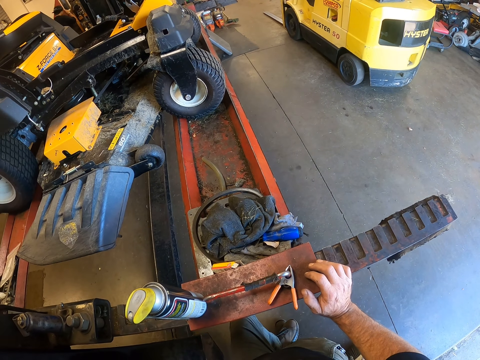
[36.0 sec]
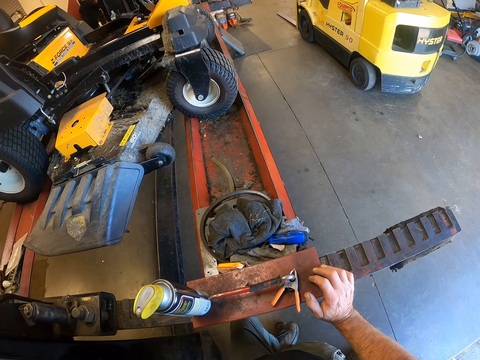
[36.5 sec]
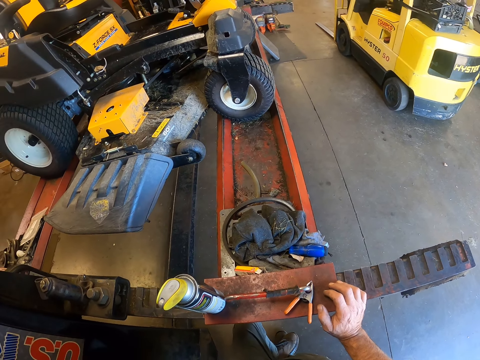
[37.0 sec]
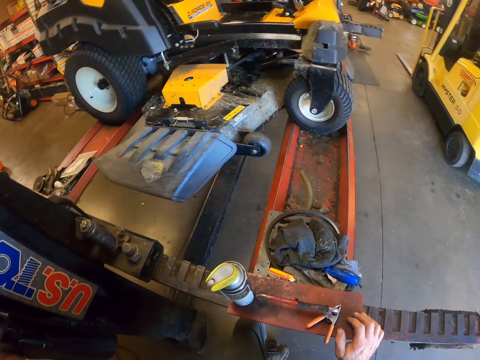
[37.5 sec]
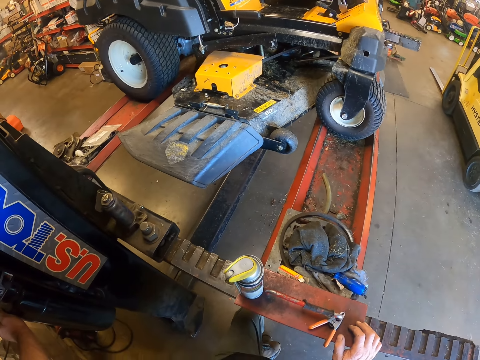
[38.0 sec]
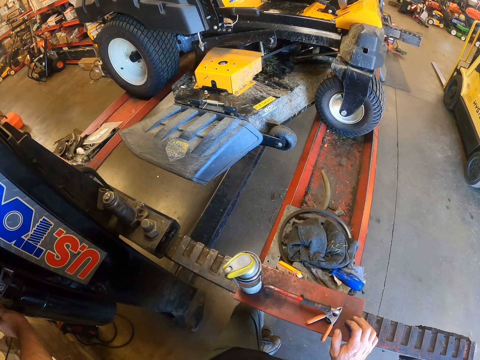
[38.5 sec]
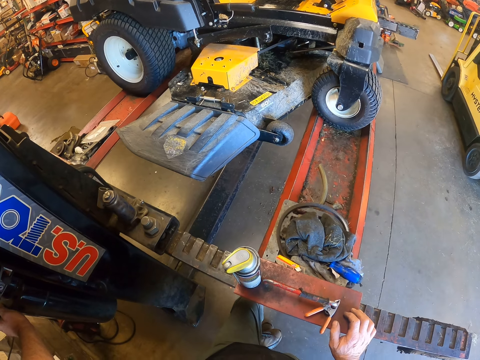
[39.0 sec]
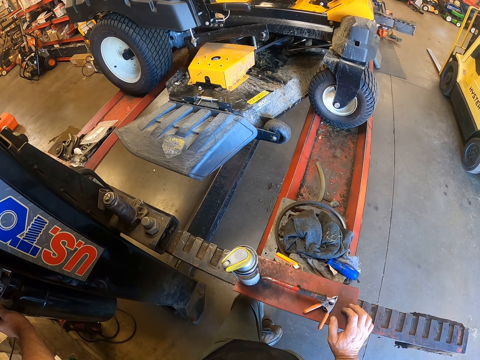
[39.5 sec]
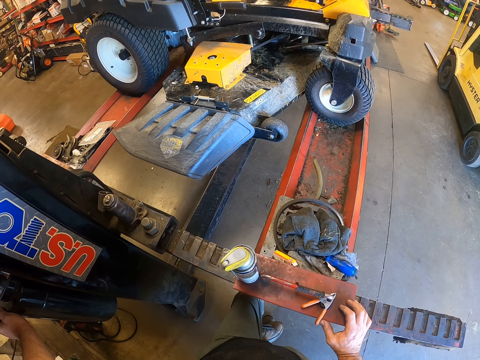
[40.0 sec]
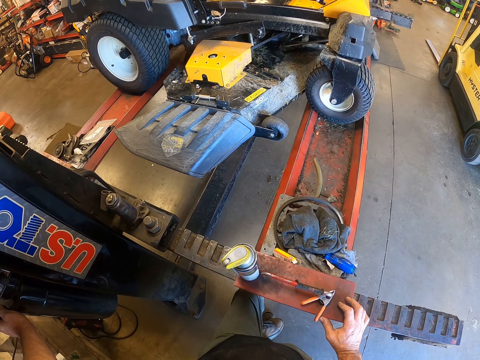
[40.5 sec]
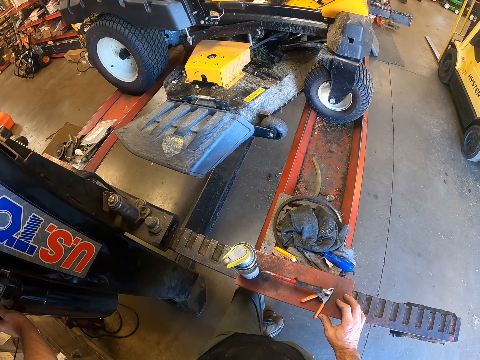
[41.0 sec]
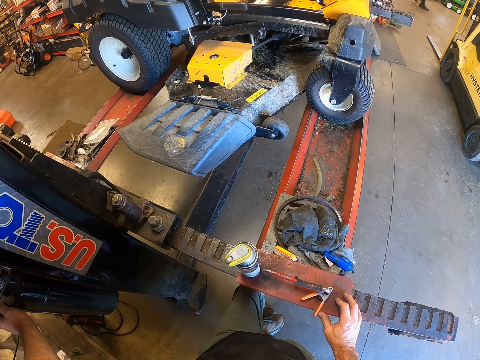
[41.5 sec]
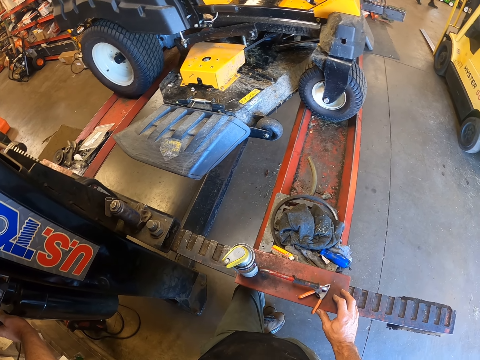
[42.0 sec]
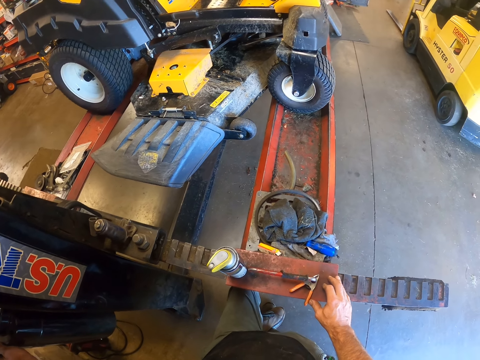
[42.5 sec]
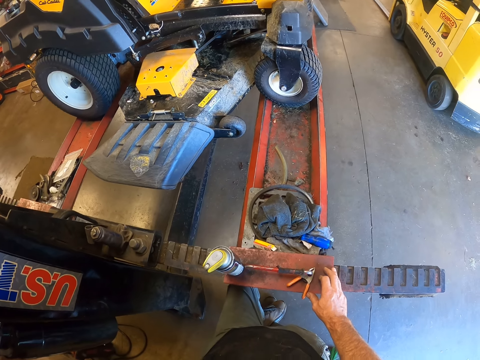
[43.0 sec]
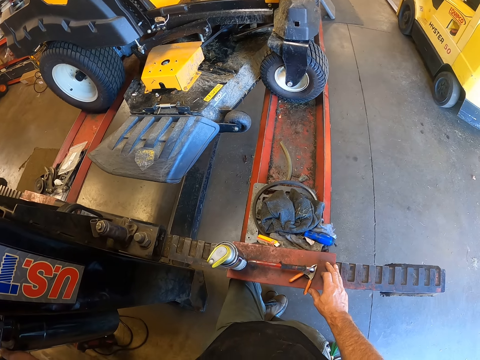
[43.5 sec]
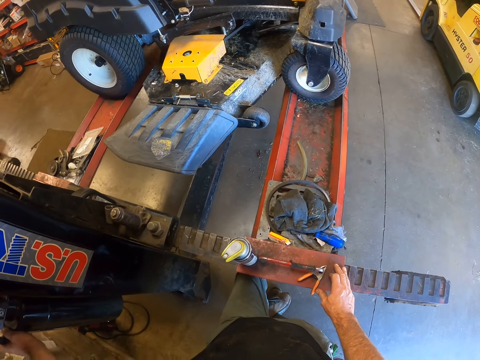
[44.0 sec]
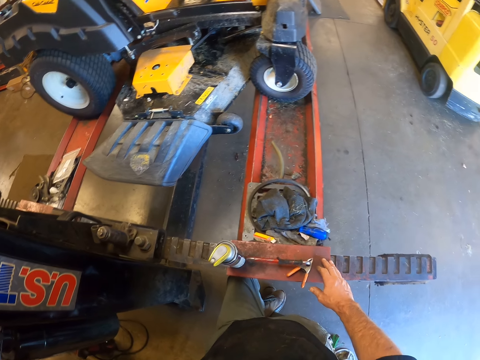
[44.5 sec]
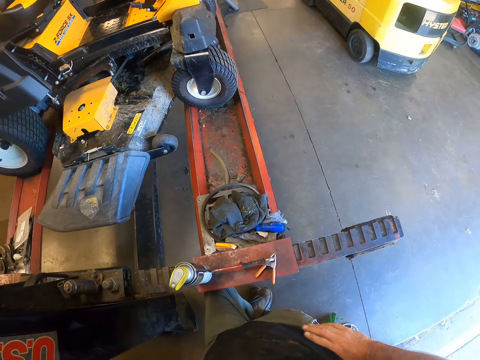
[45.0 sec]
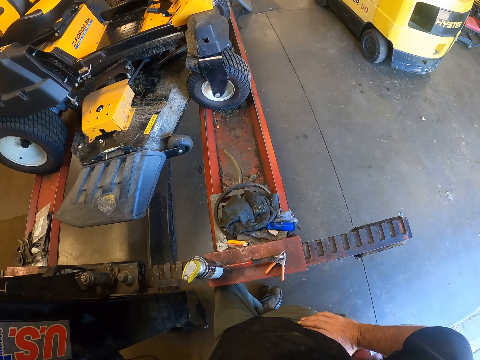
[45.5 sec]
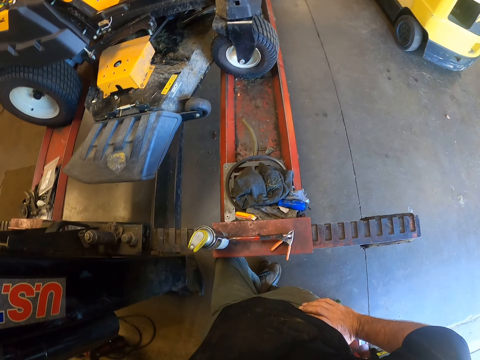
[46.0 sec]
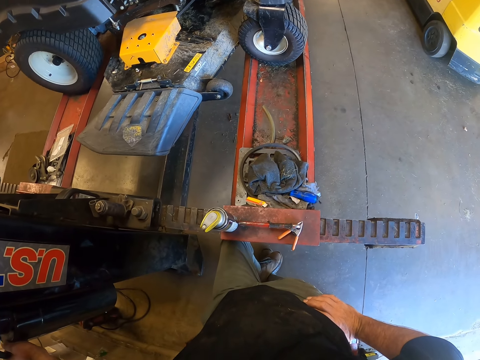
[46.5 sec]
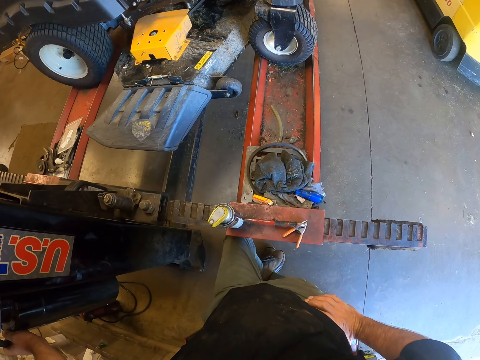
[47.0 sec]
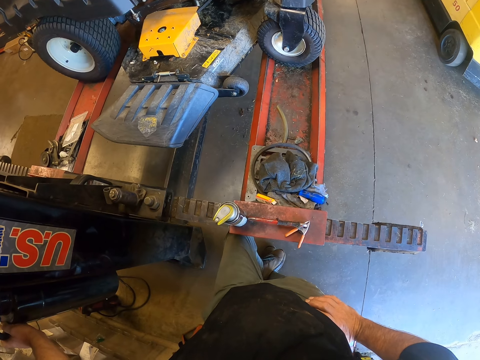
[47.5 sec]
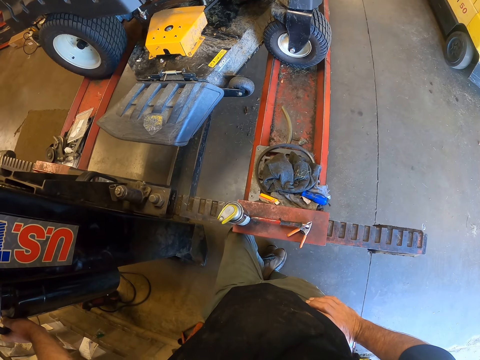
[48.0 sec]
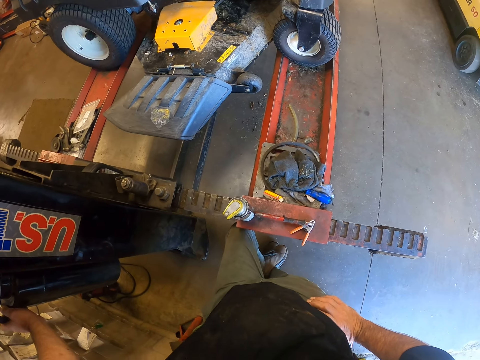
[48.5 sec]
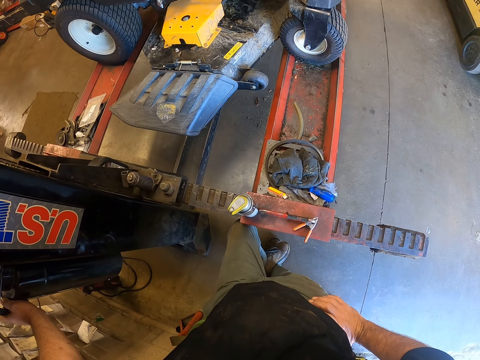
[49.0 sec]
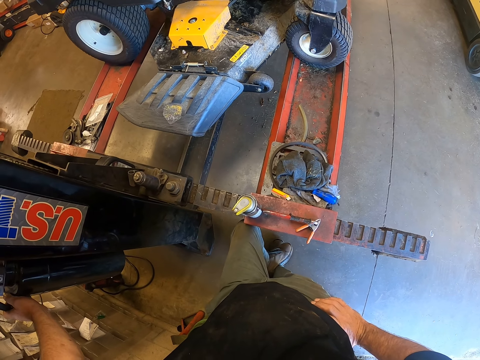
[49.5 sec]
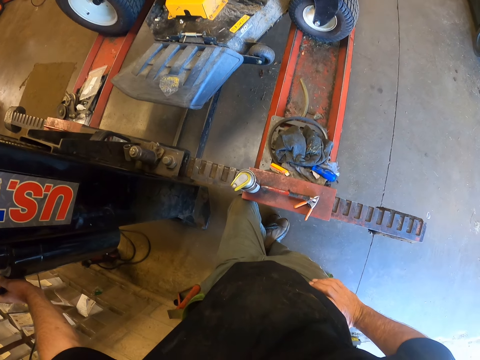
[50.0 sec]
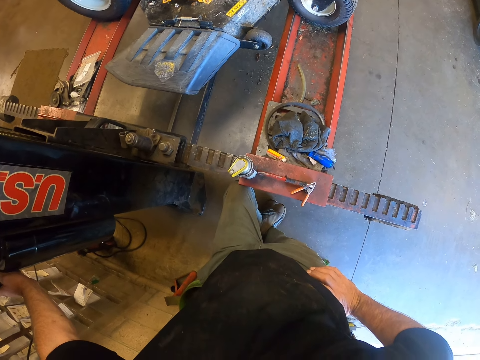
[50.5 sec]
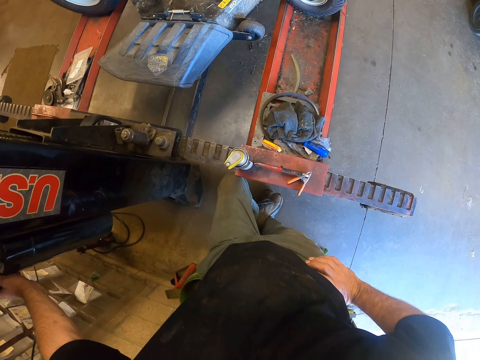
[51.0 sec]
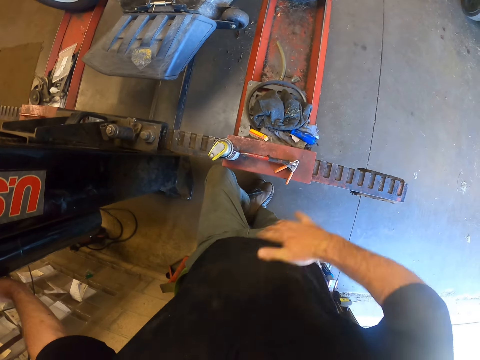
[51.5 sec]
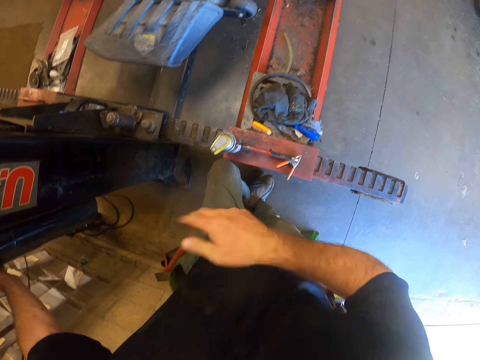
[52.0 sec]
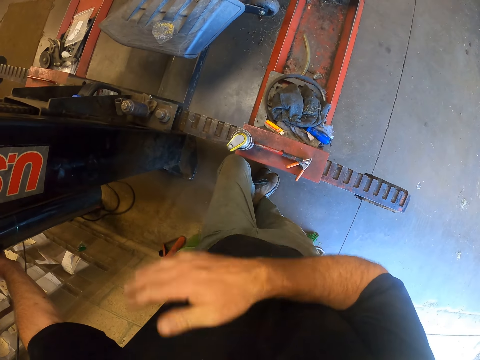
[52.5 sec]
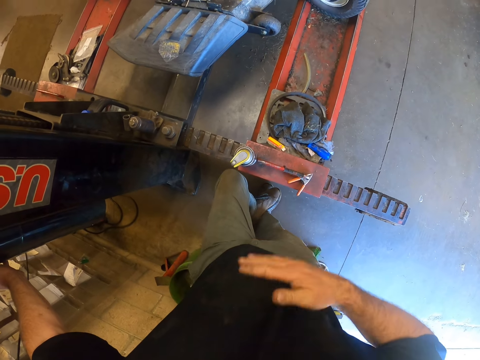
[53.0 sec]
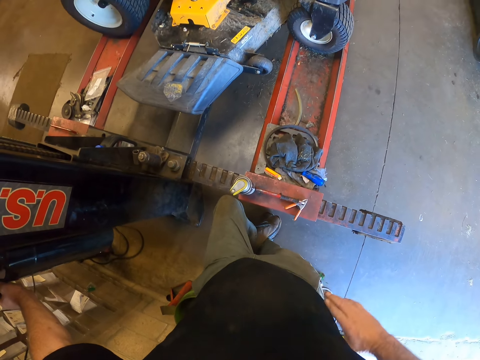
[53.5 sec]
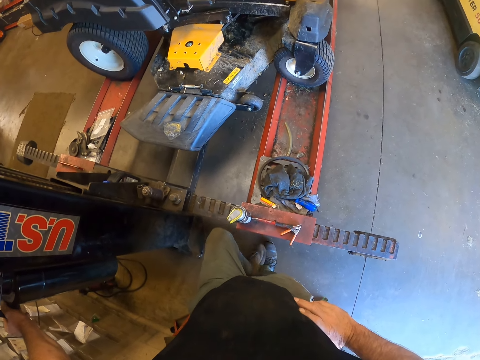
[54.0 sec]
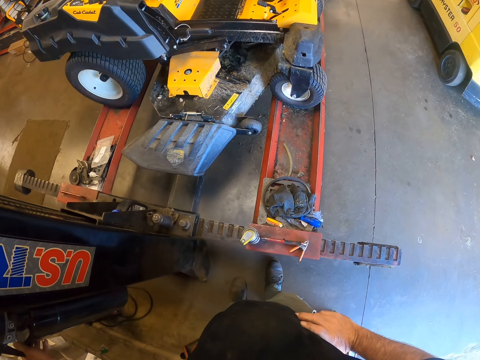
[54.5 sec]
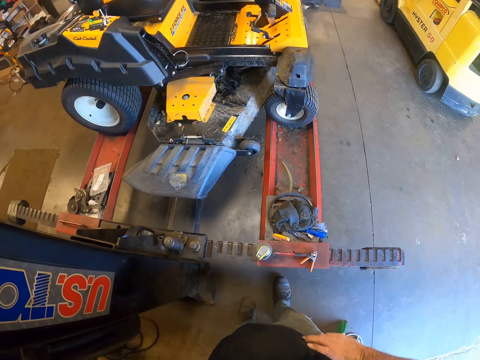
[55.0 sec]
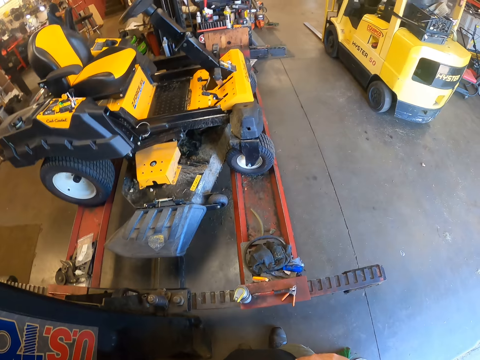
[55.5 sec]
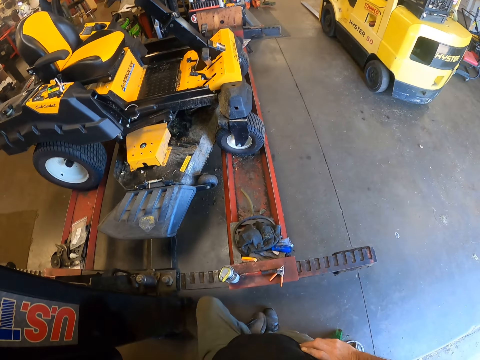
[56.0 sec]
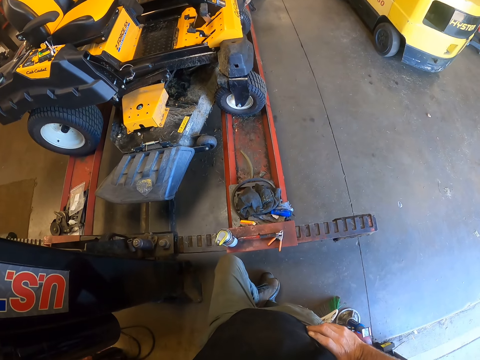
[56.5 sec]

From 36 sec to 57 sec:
The camera wearer lowers the stacker with his left hand. He clears a cloth by hand.

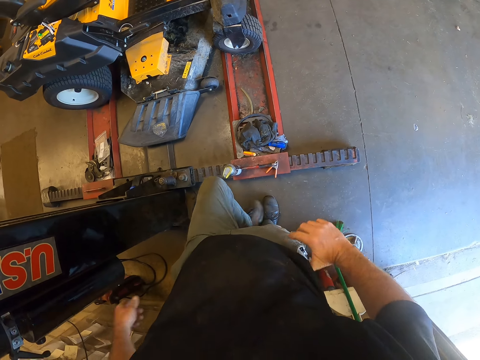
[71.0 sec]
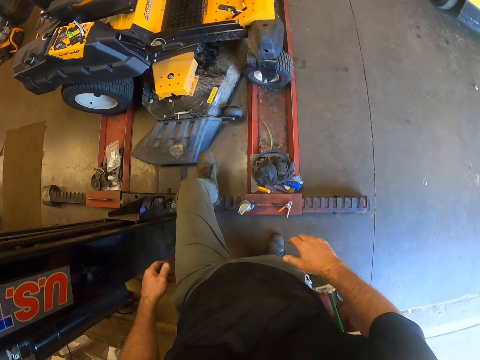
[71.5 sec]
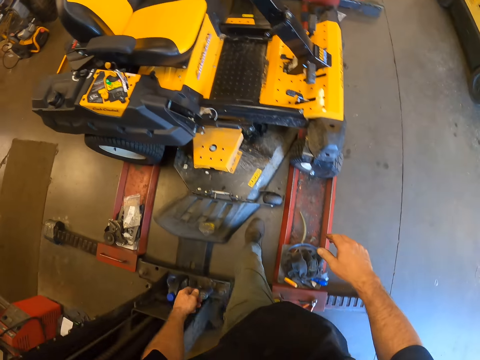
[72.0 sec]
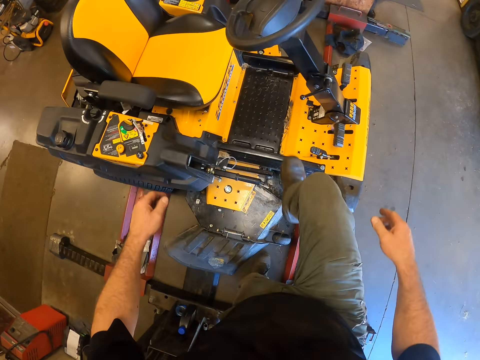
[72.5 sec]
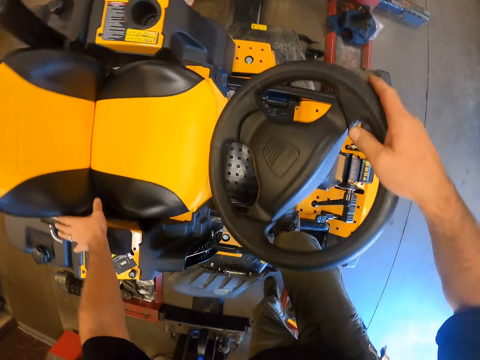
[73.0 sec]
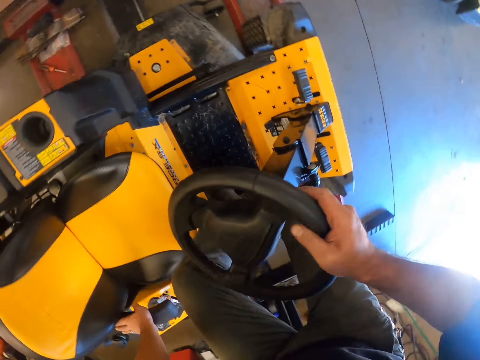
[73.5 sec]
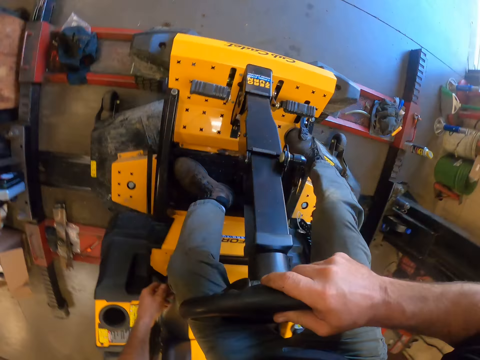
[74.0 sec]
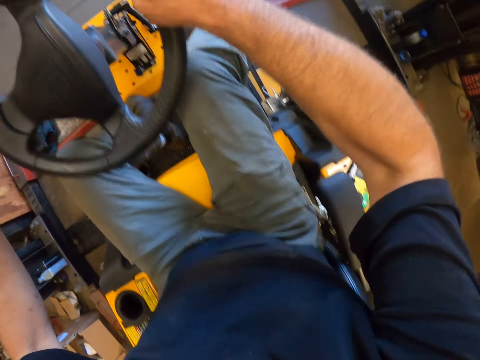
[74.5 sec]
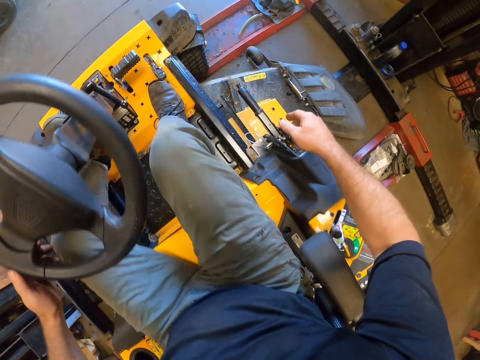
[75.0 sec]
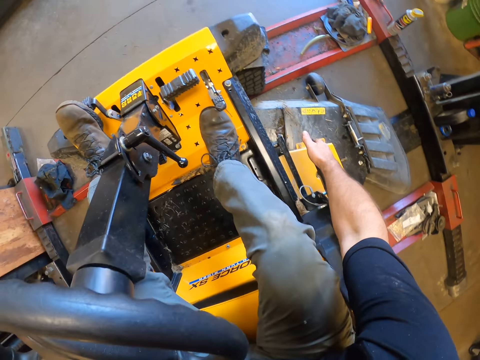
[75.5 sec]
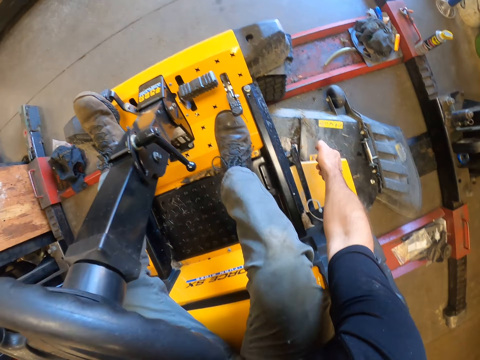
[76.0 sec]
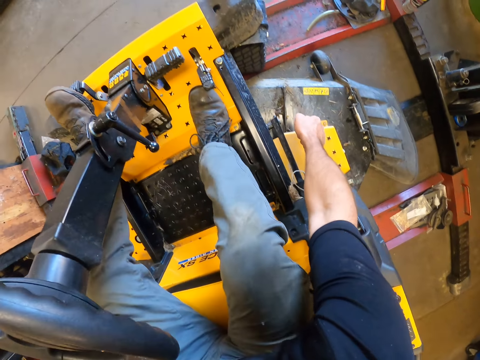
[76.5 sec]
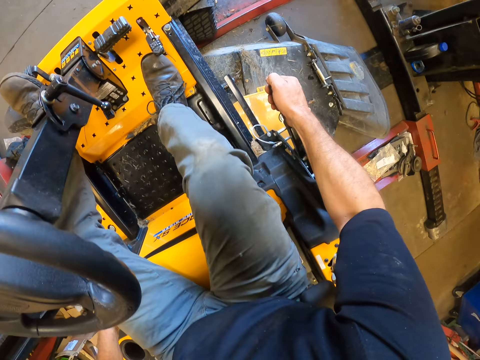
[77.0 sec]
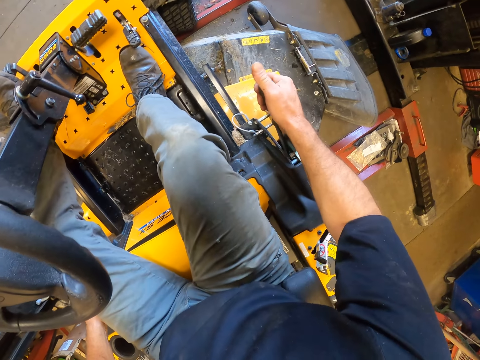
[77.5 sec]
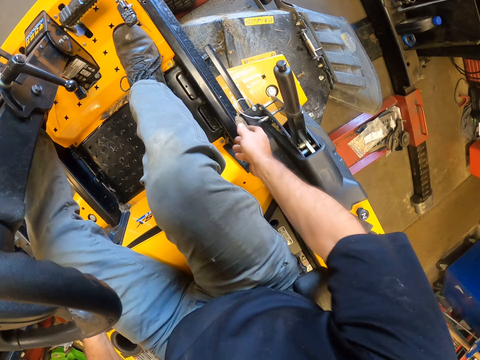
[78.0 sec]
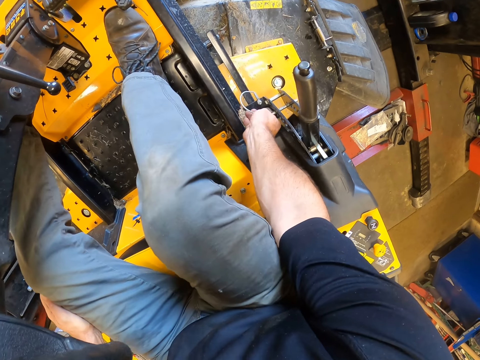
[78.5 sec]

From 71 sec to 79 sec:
The camera wearer climbs into the lawn mower. He operates the lawn mower with his right hand.
